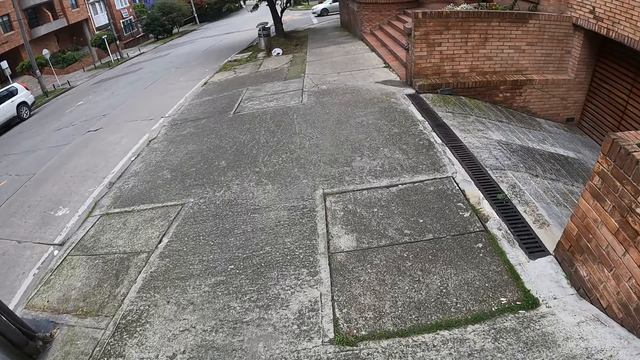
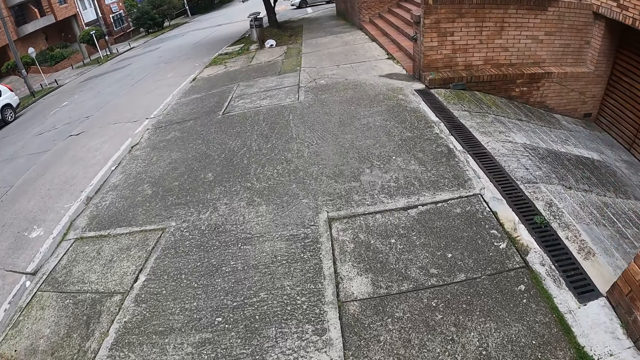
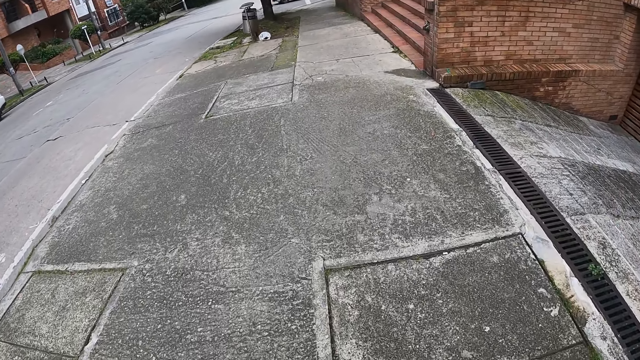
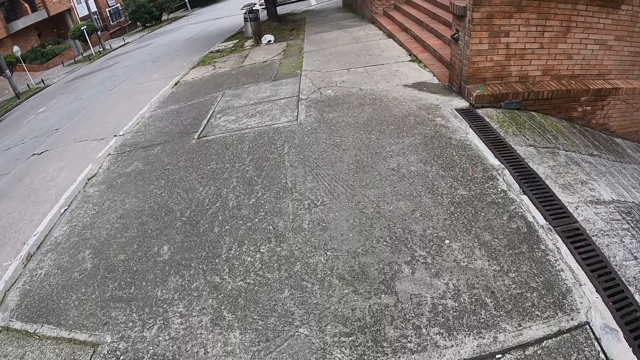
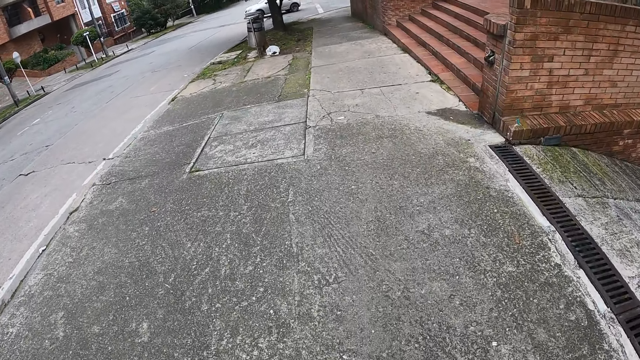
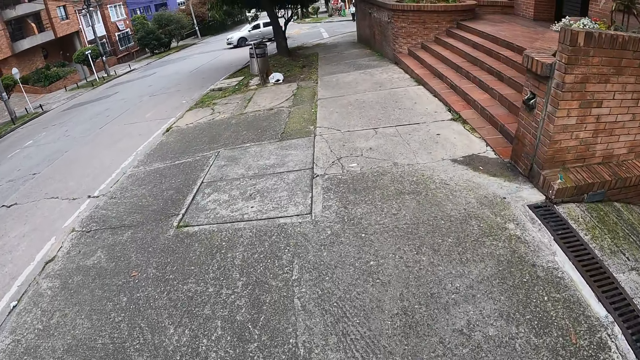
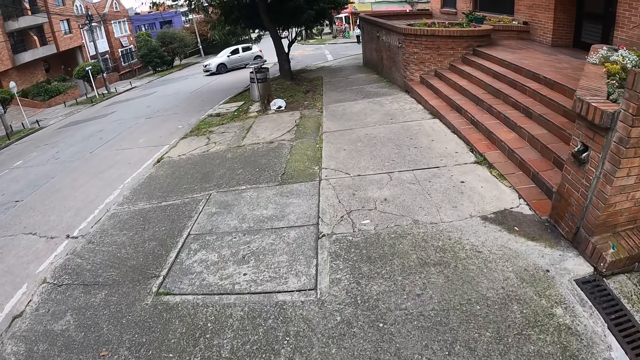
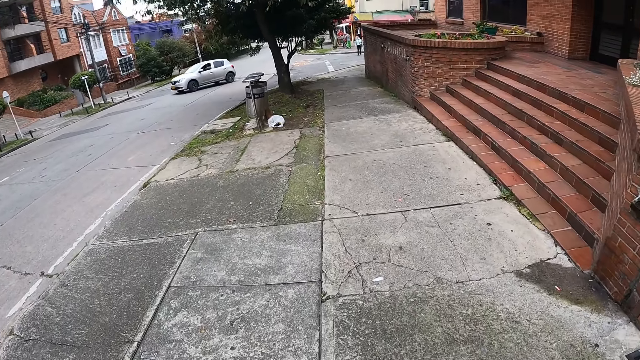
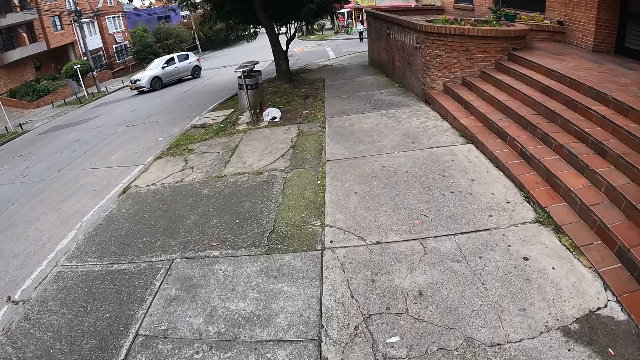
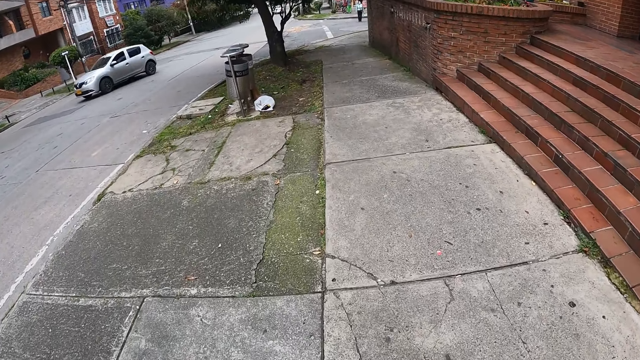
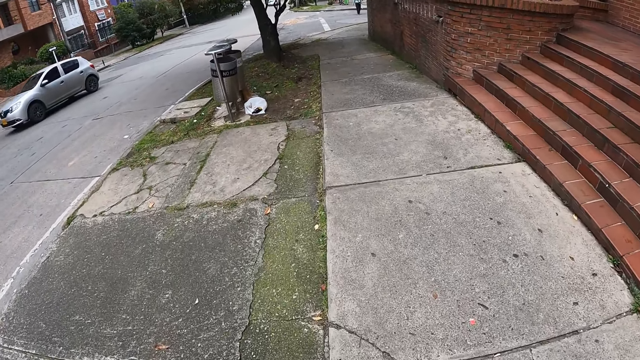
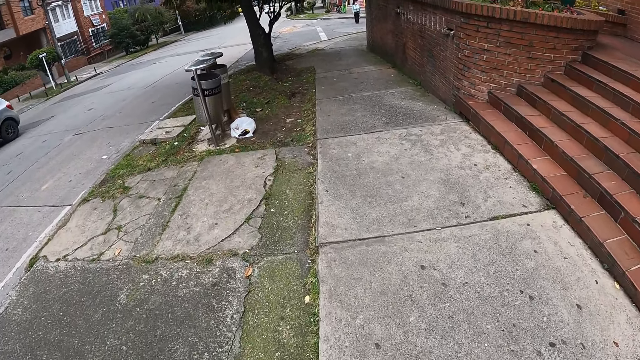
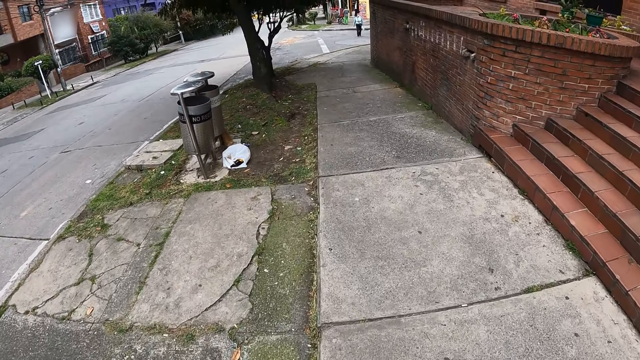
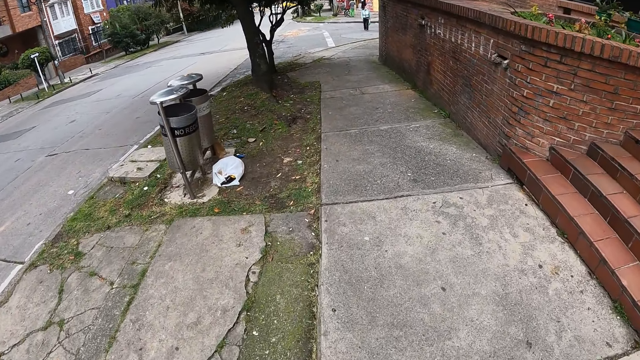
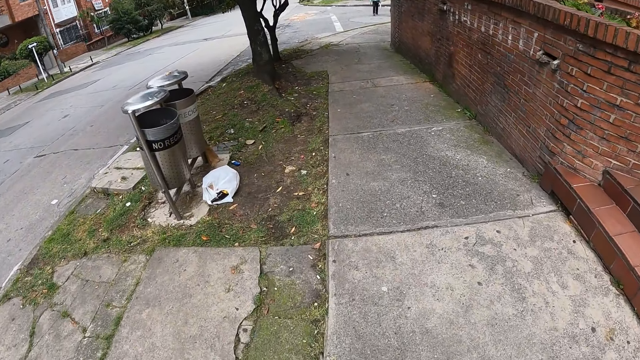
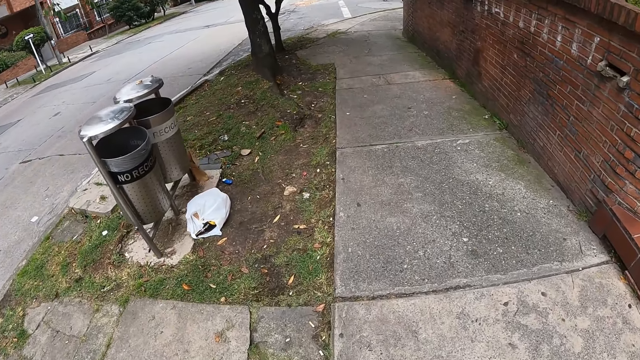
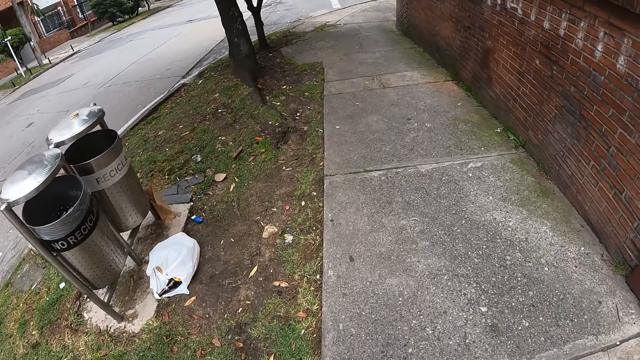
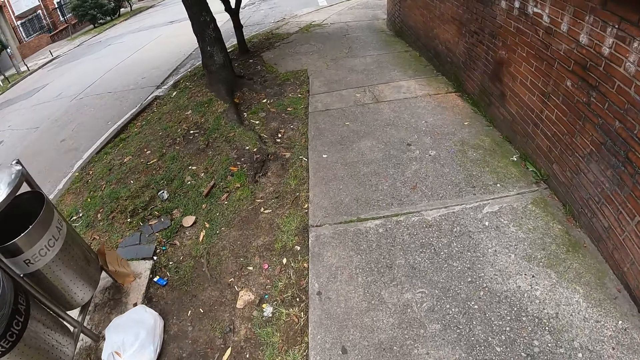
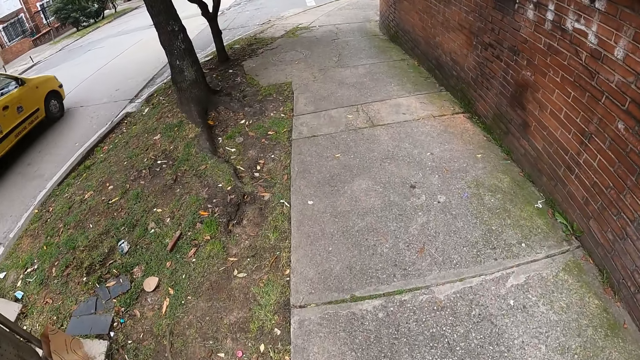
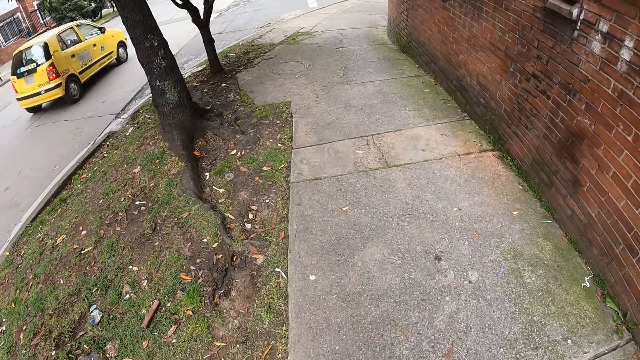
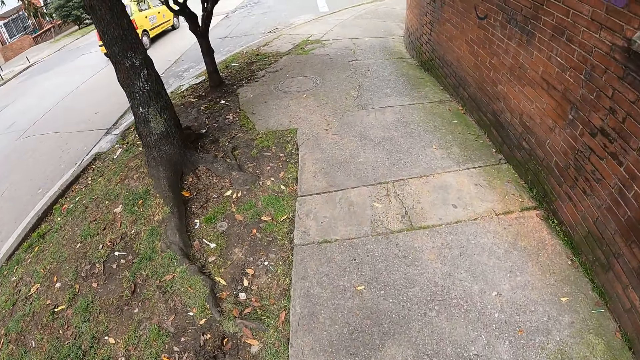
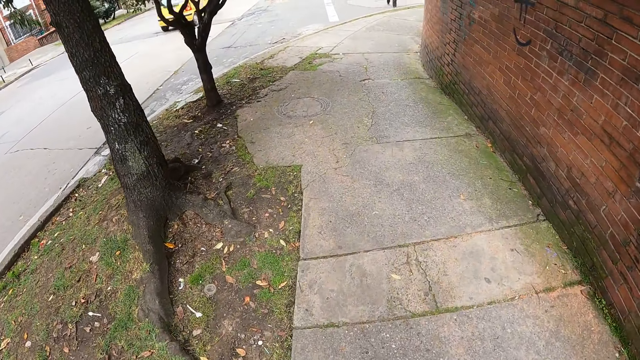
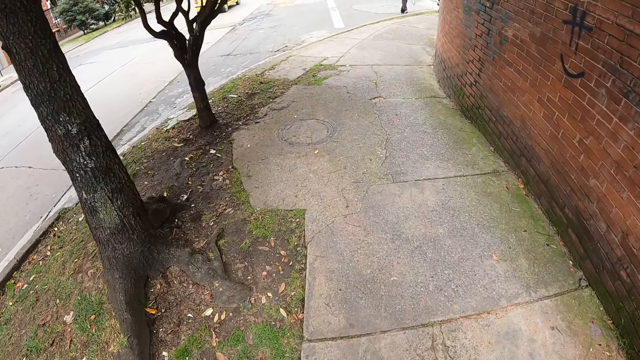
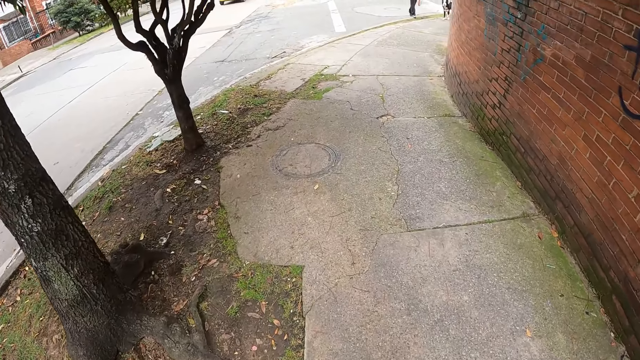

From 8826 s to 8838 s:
The camera wearer walks along the pavement.

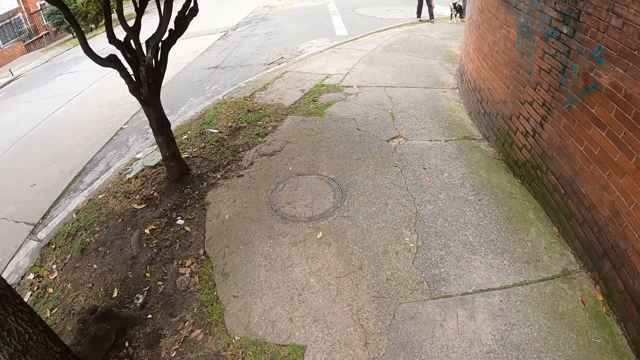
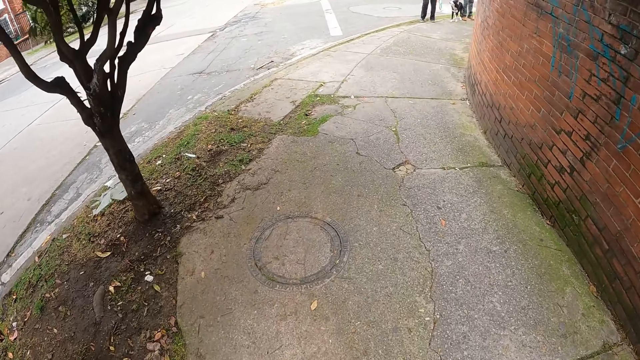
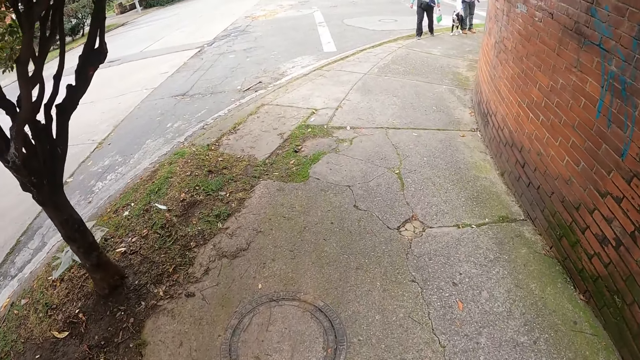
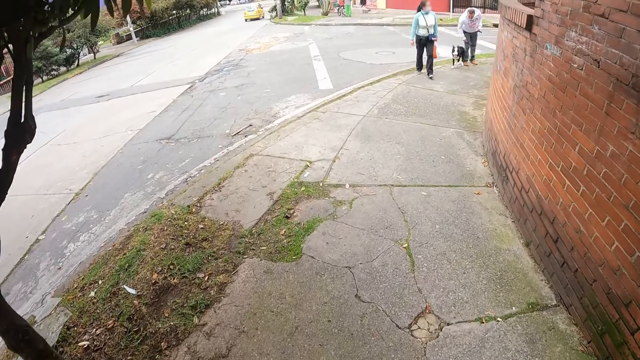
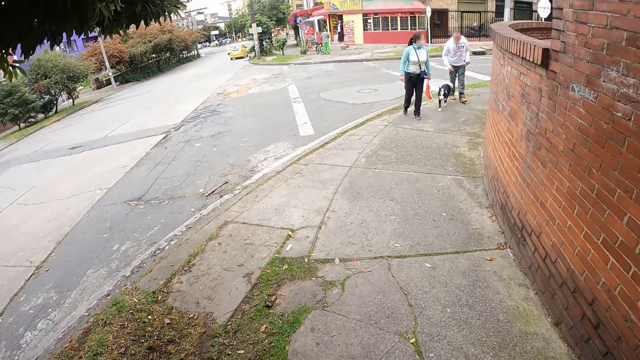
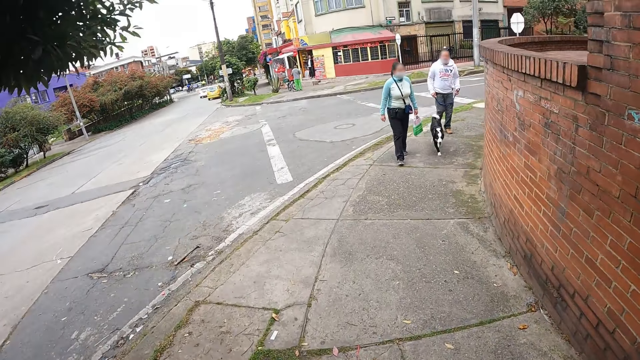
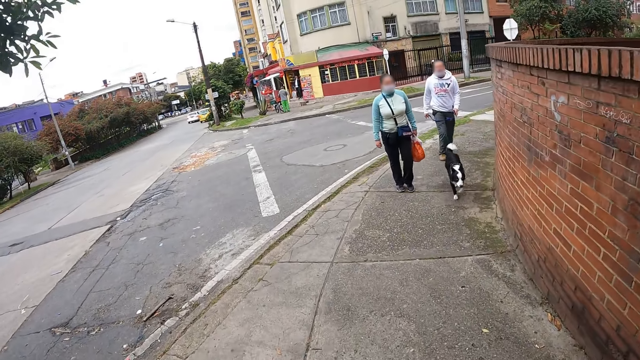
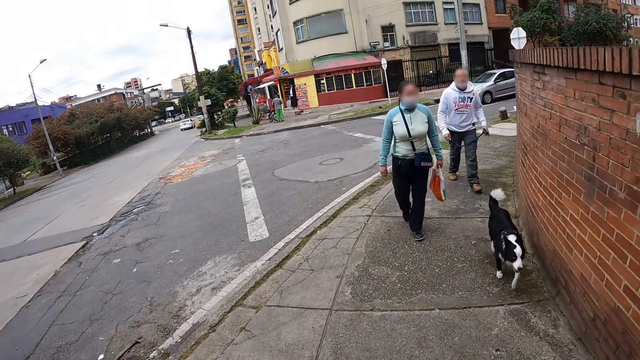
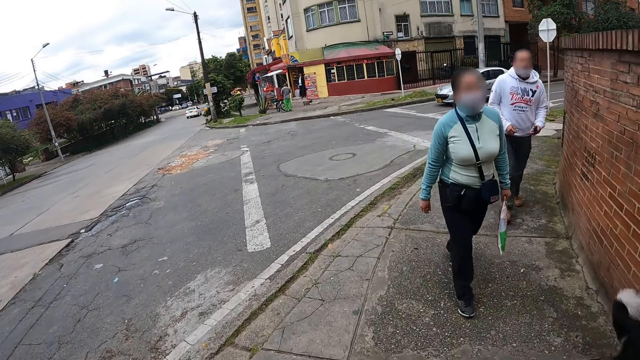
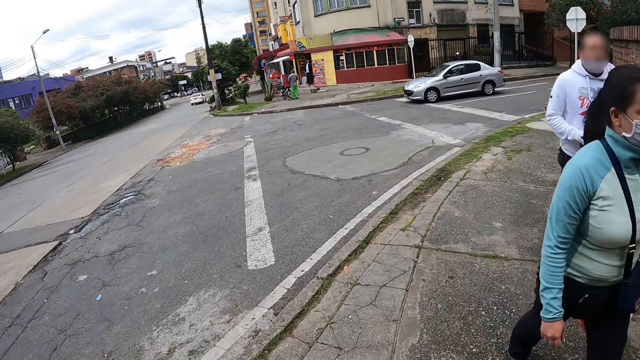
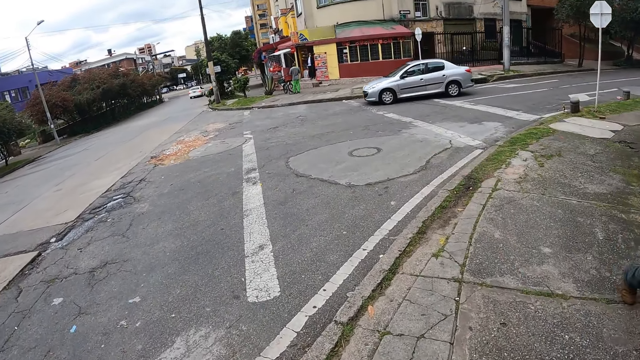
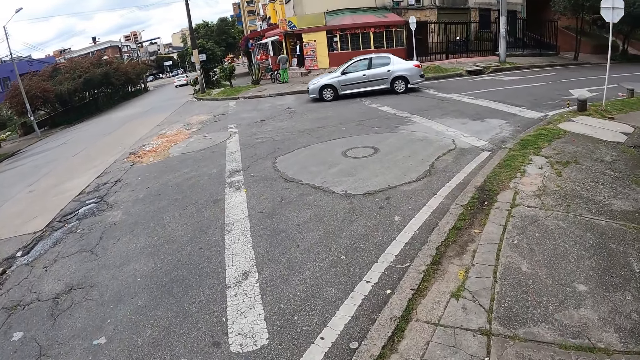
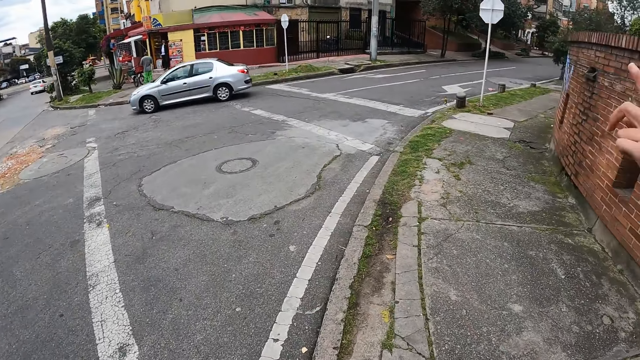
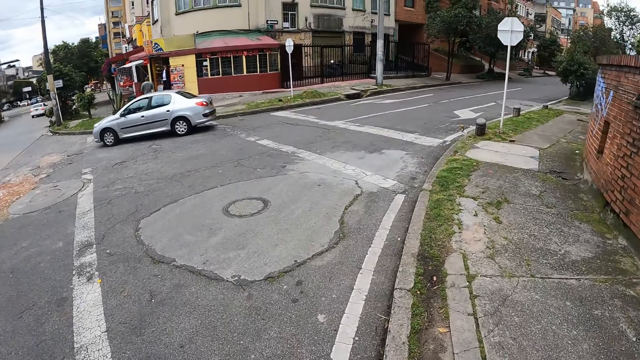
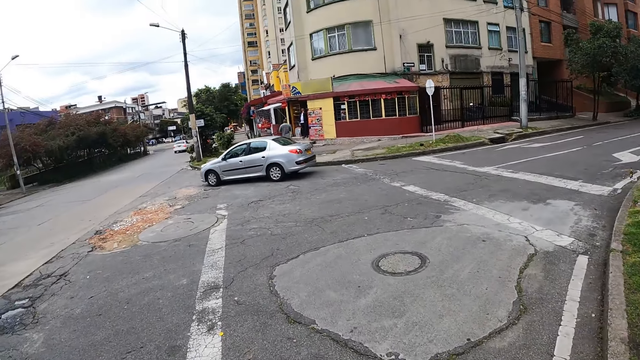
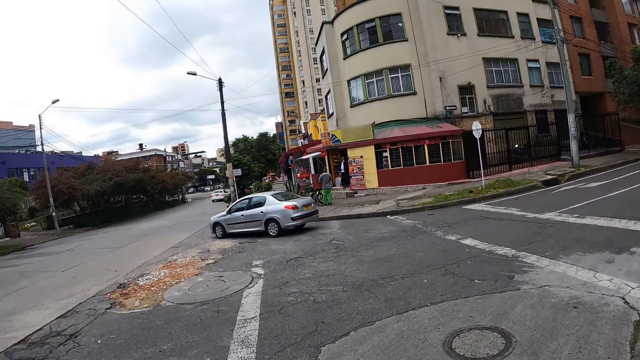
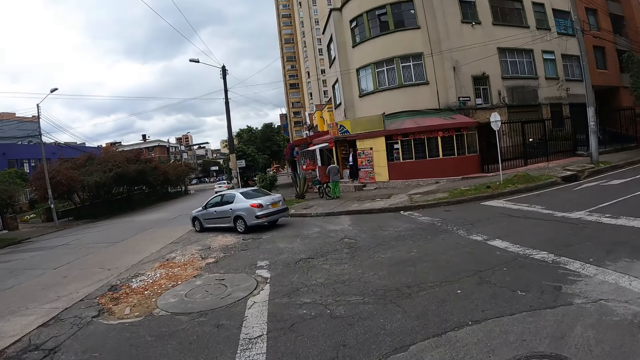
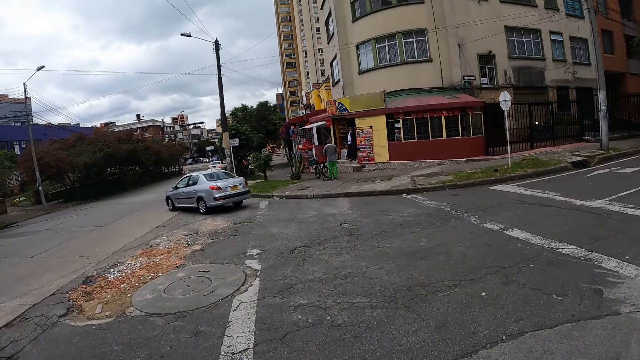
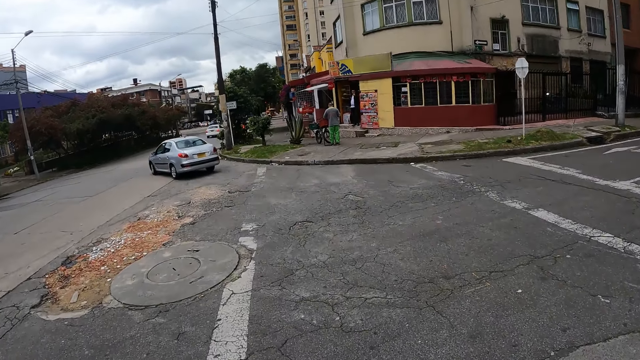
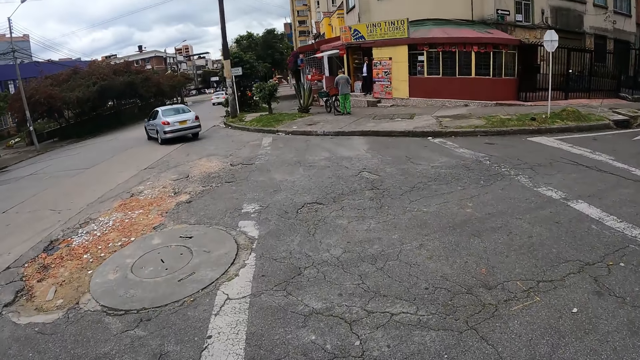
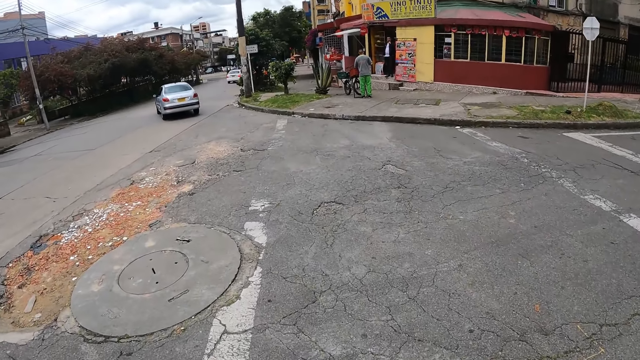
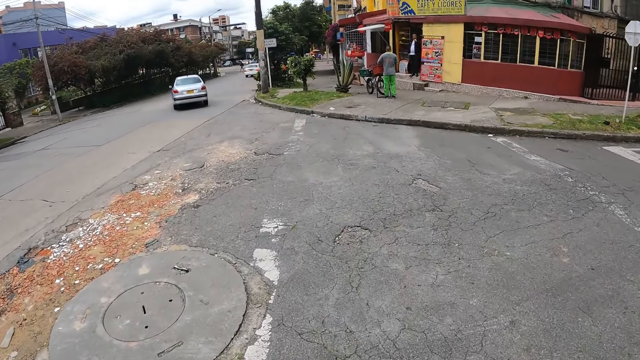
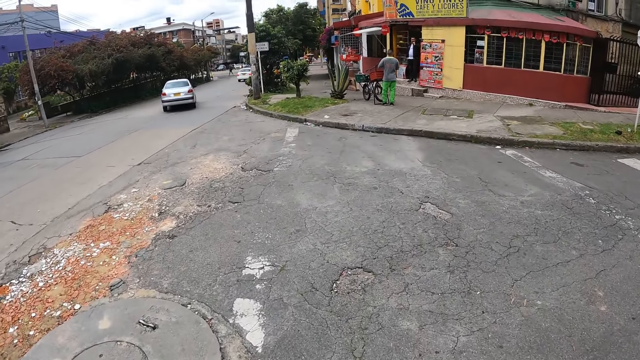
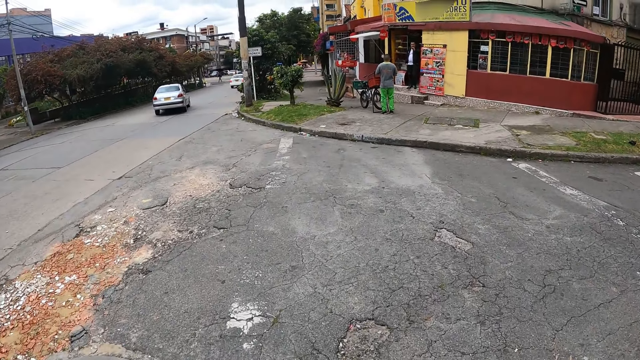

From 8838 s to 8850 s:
The woman points her left hand upward. The camera wearer crosses the road.
